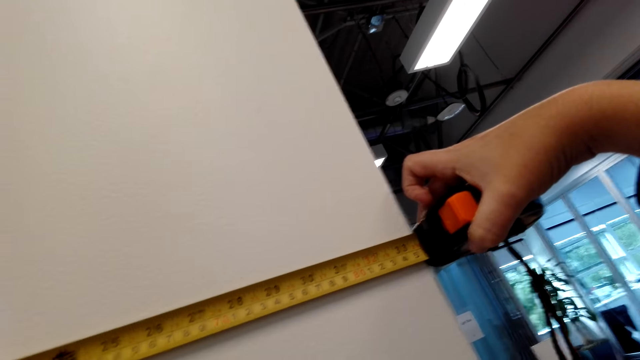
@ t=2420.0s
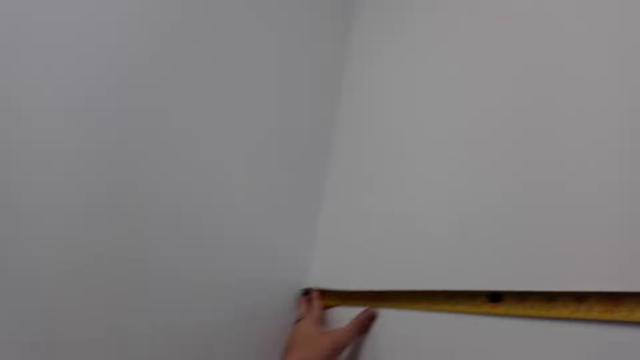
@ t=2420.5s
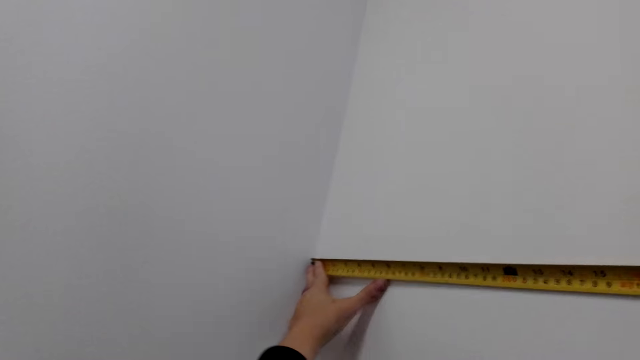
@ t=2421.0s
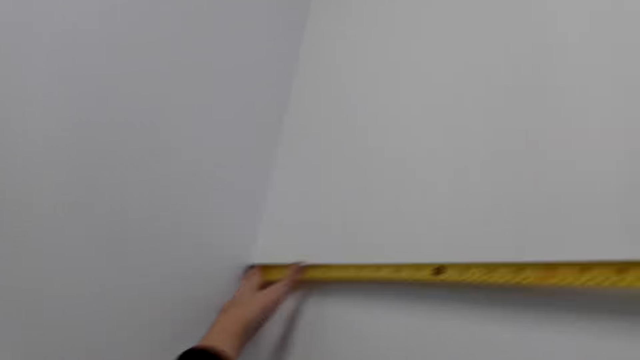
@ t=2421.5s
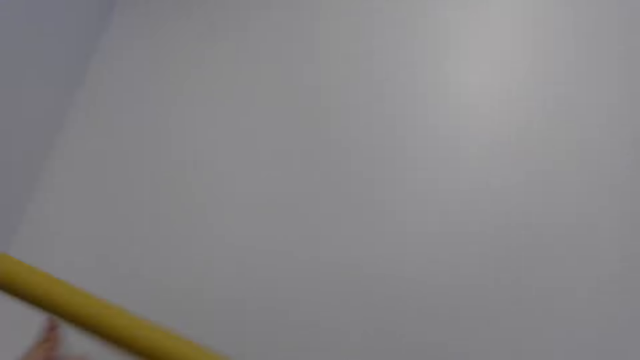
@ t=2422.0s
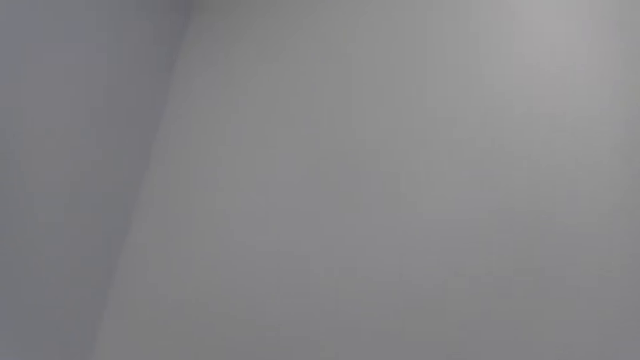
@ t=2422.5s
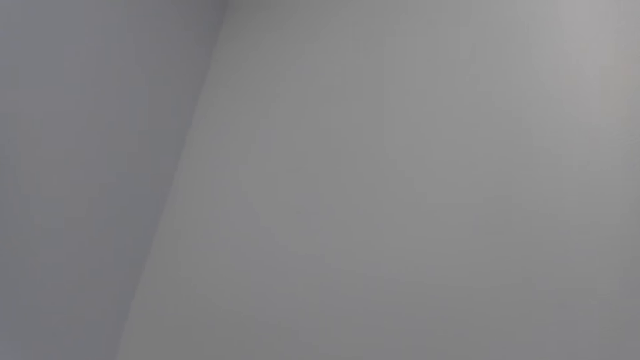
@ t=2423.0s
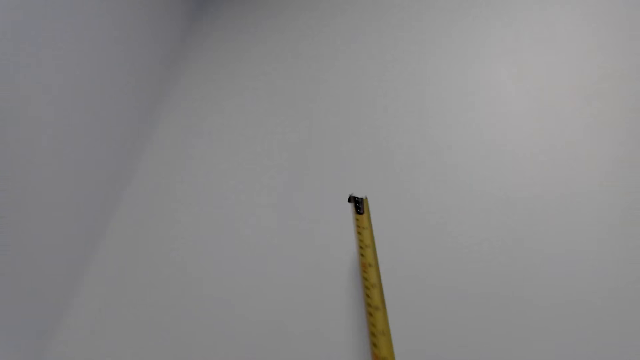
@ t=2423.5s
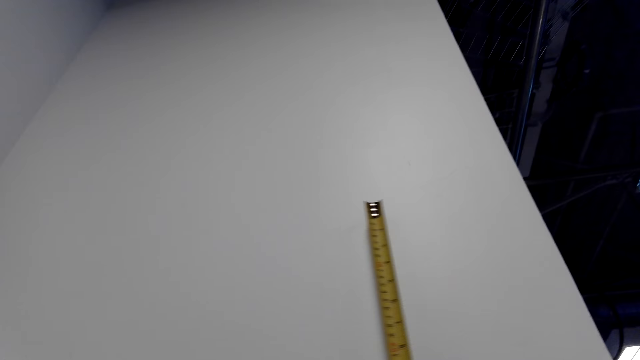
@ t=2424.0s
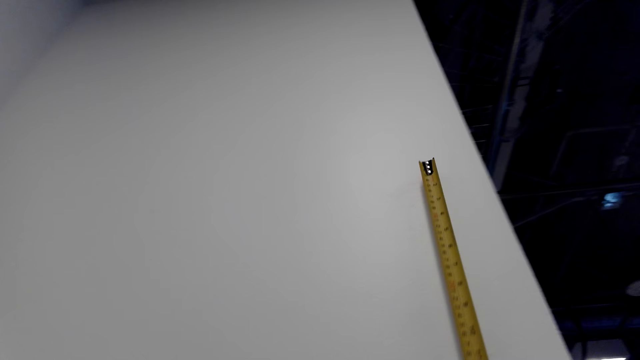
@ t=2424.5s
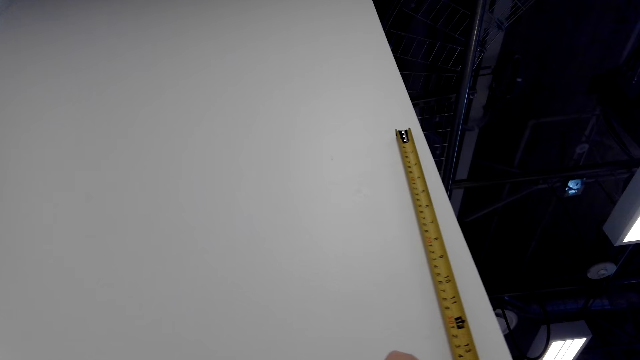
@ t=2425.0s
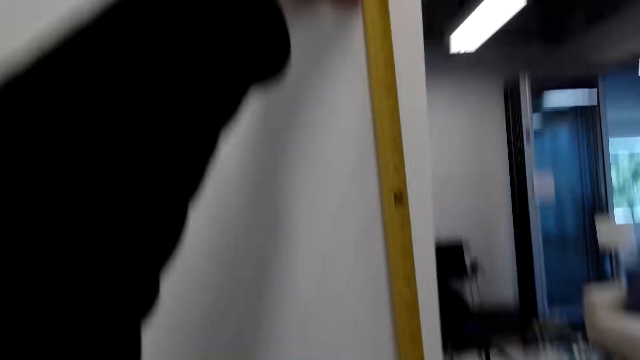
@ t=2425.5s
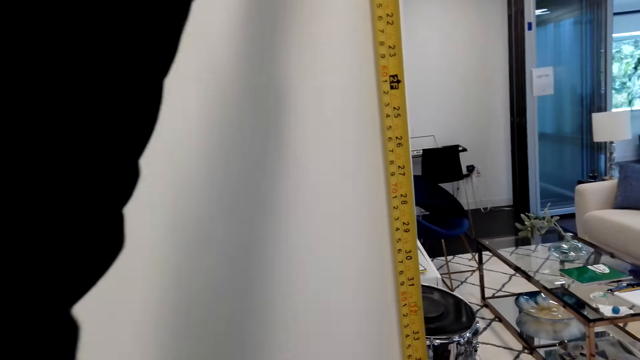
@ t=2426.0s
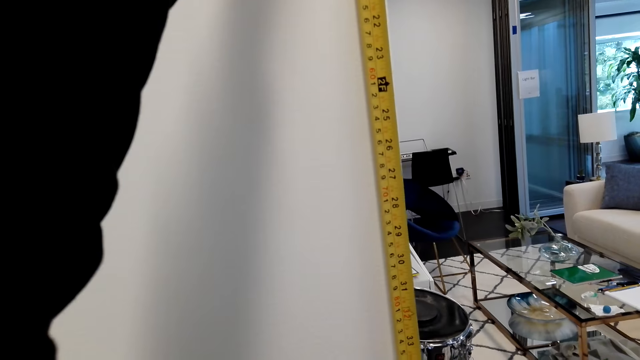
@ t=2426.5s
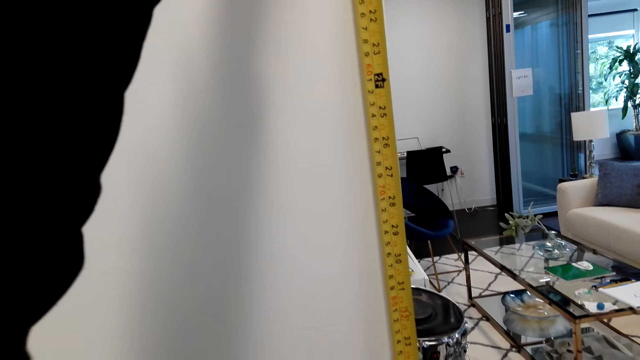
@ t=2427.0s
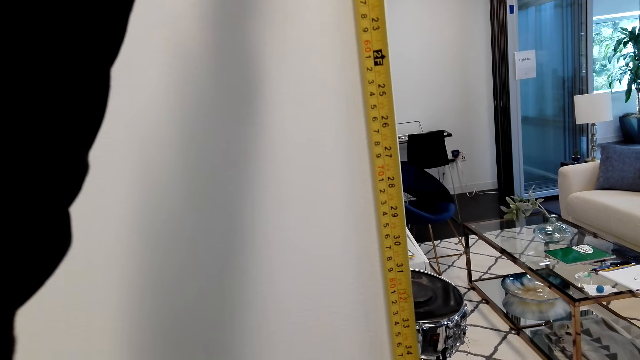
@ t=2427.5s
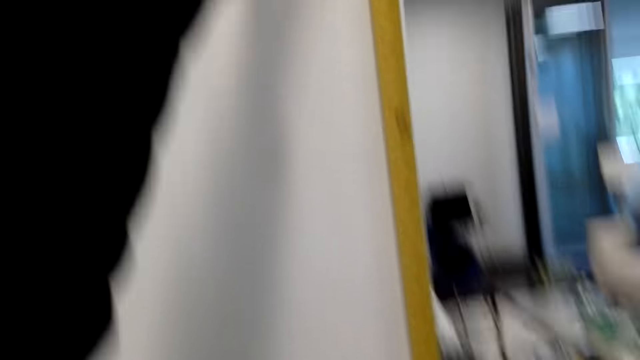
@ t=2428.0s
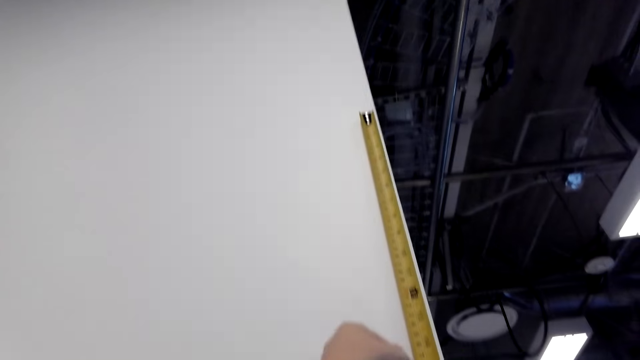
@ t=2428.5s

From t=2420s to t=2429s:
The camera wearer turns a tape measure on the wall. They measure the wall with the tape measure.

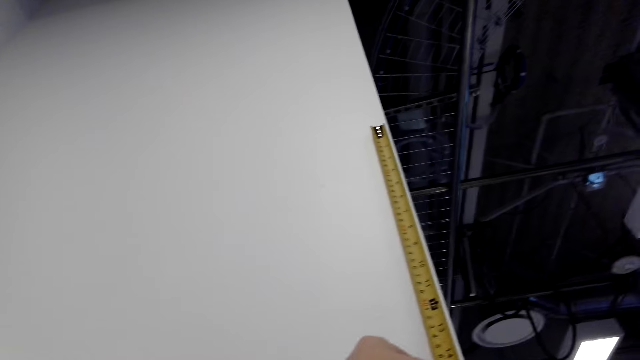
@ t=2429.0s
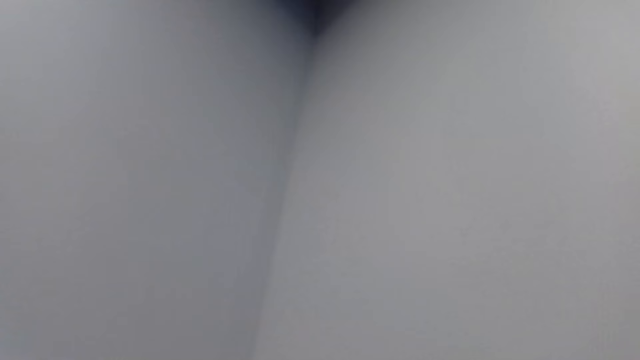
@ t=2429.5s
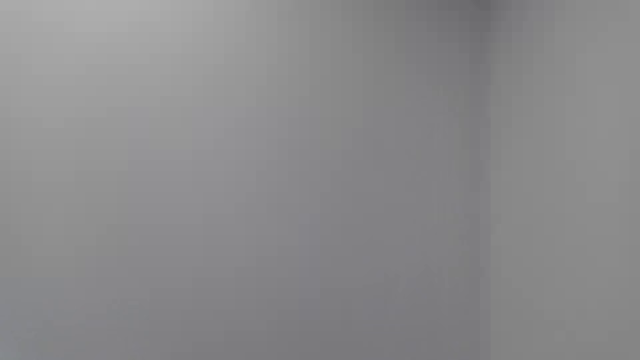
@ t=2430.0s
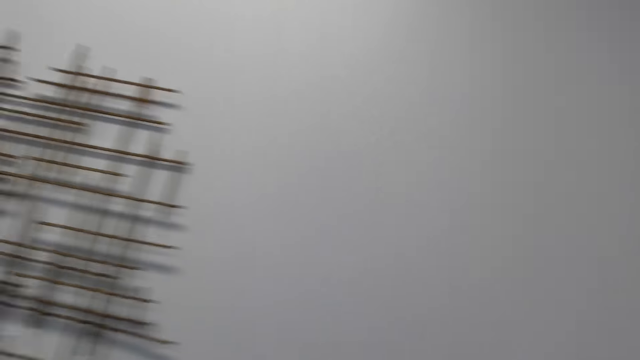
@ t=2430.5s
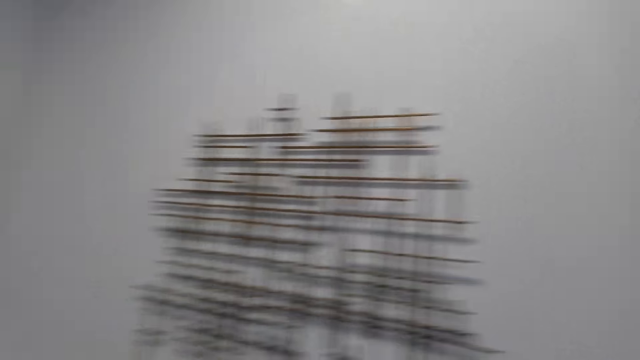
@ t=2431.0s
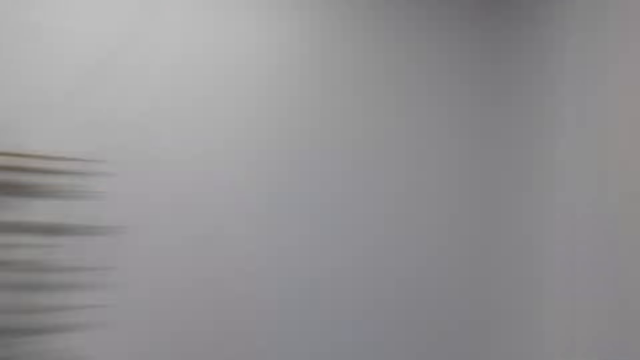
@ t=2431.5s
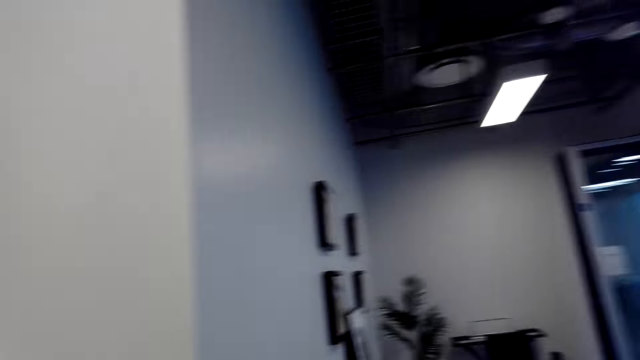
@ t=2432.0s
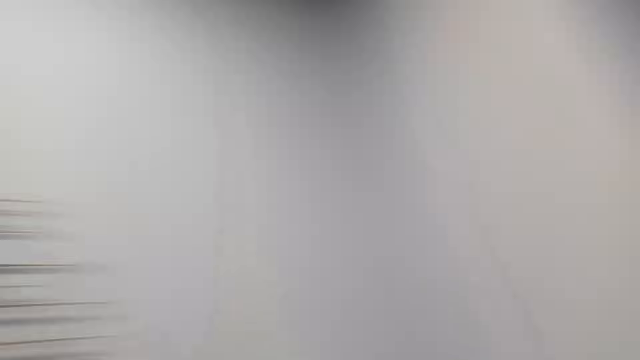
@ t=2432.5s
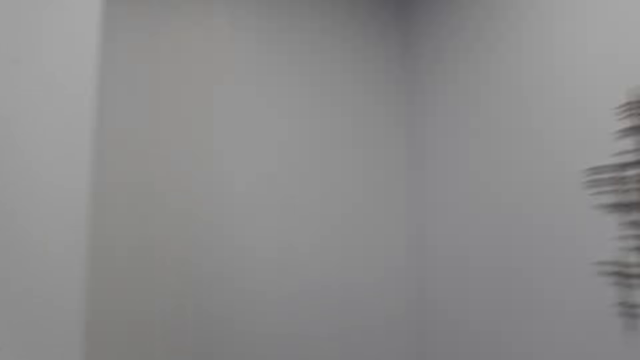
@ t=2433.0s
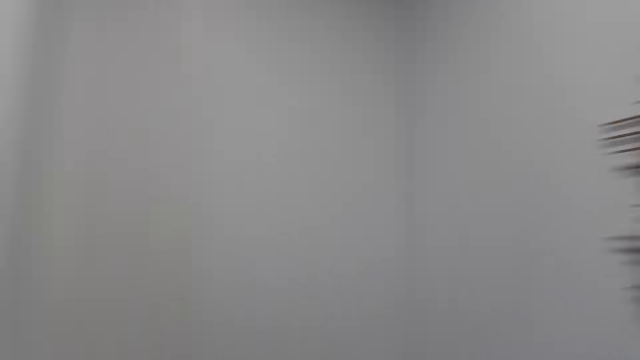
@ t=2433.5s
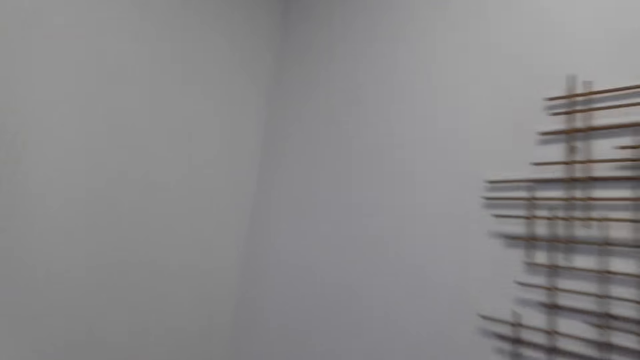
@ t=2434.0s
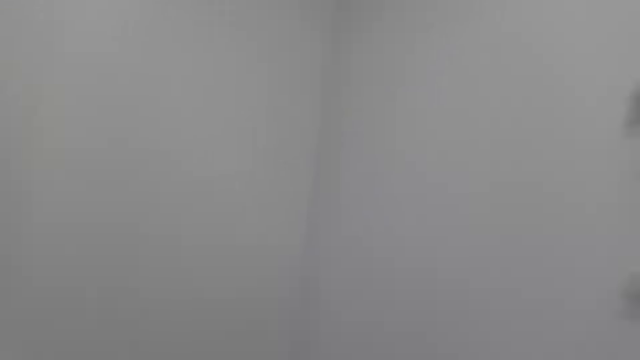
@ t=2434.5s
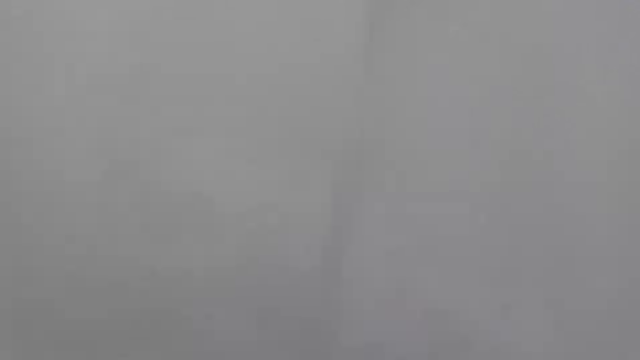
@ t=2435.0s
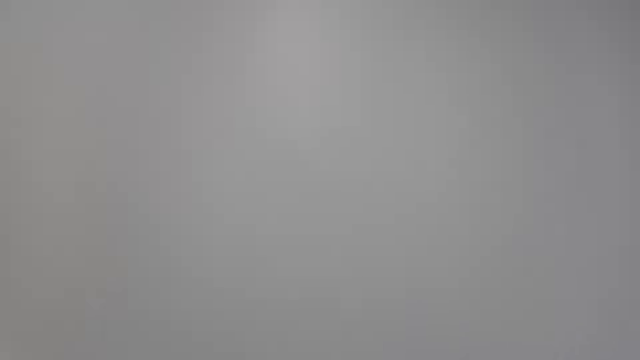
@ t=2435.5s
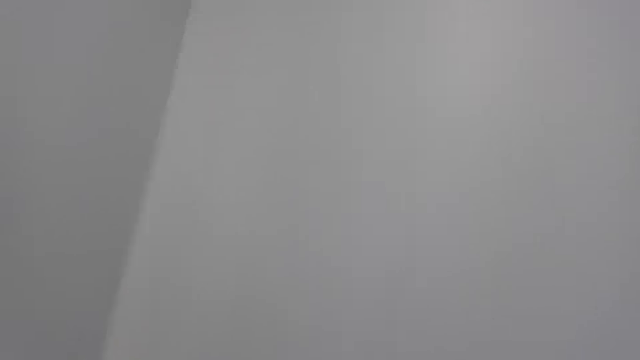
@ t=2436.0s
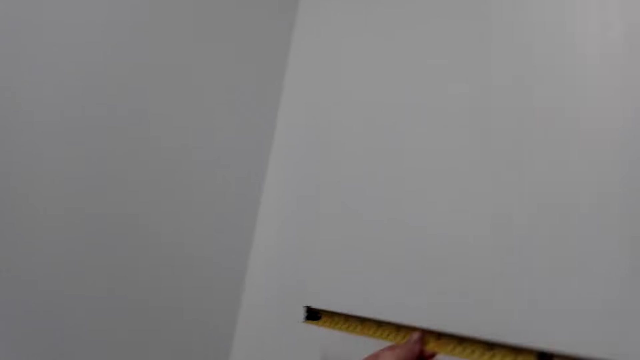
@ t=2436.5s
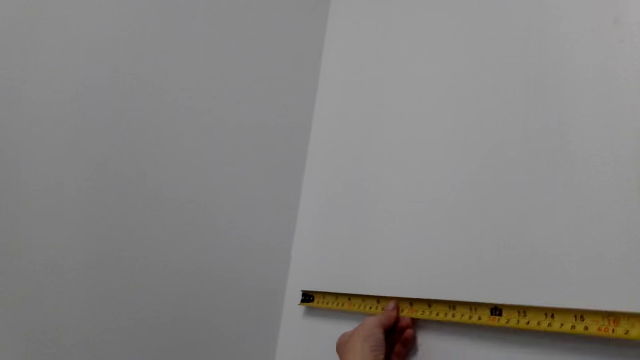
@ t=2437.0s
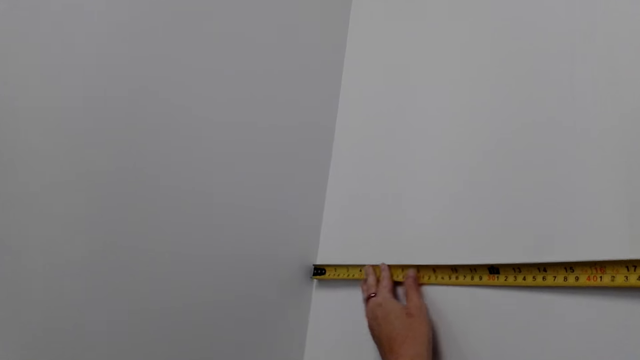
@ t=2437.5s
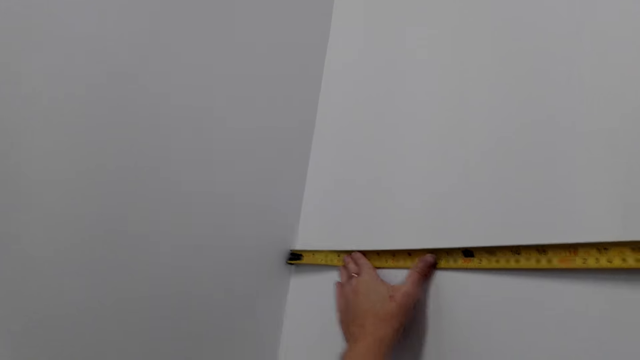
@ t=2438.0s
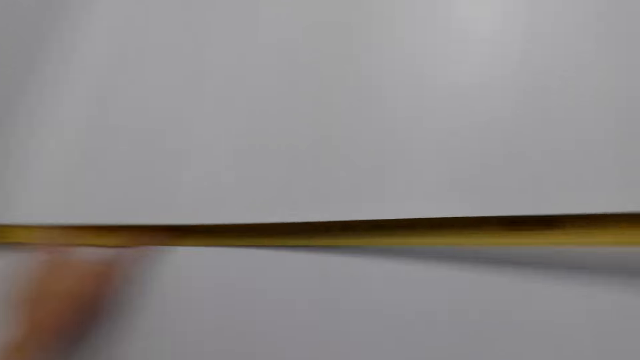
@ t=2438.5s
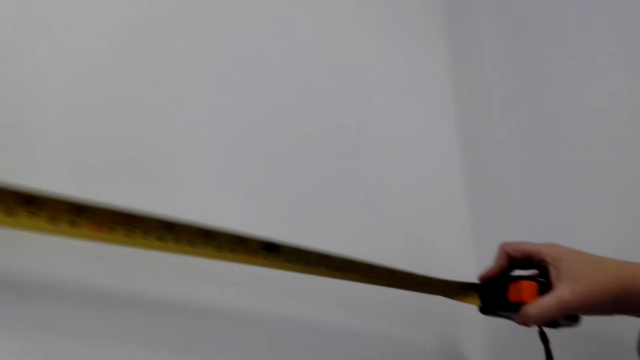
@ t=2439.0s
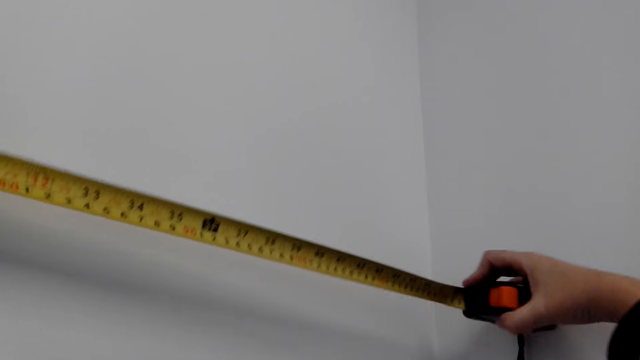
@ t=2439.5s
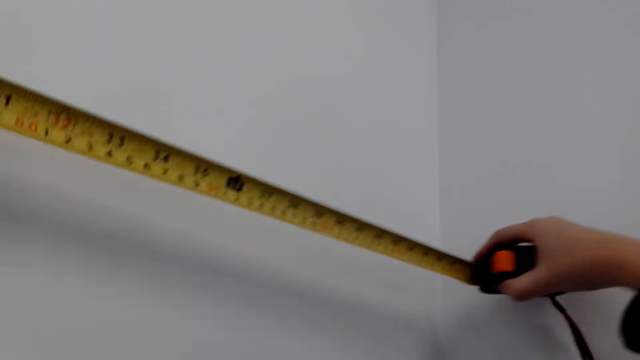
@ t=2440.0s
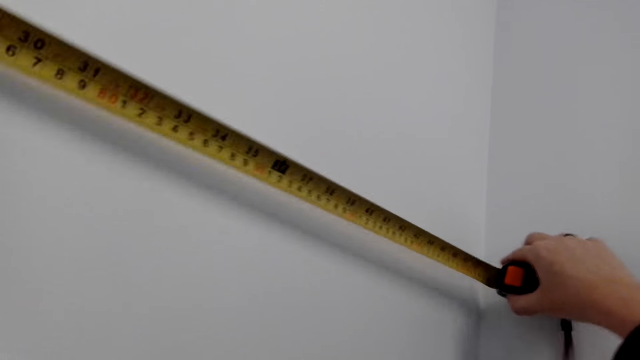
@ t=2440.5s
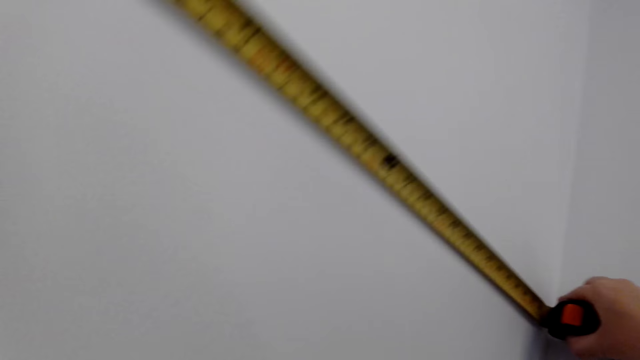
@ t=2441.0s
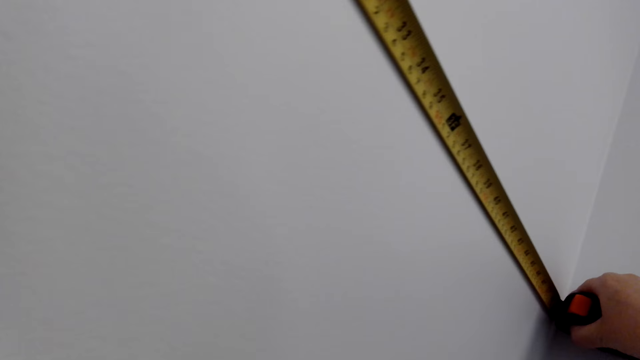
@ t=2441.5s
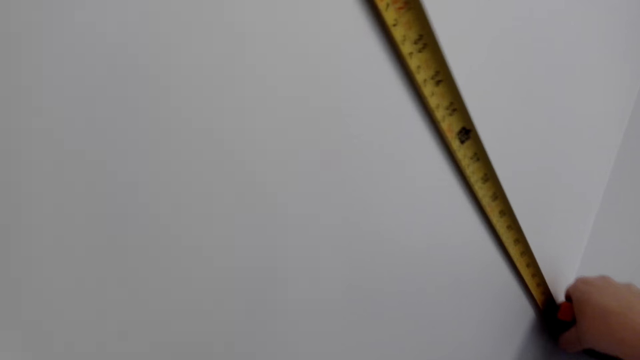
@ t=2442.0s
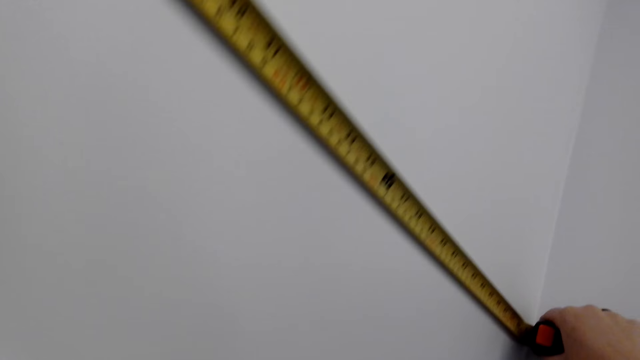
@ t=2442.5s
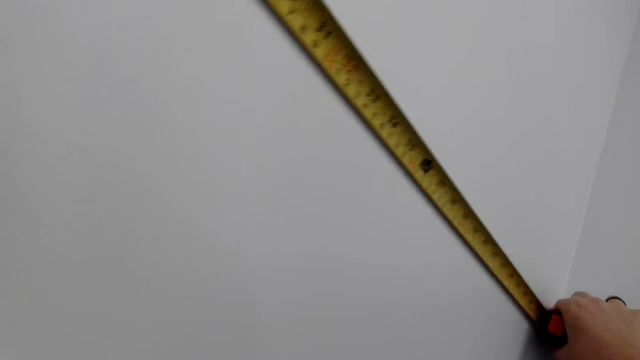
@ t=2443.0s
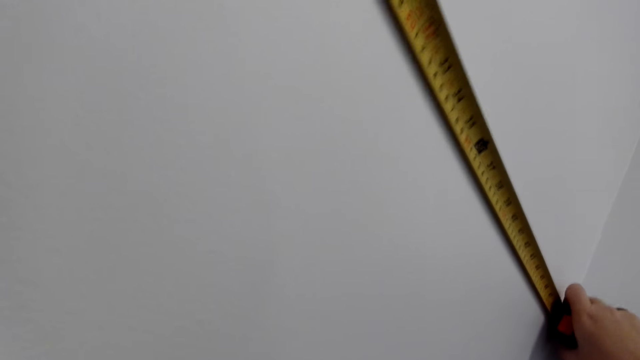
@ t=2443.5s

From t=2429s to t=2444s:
The camera wearer turns around the living room. They measure the wall with a tape measure.
